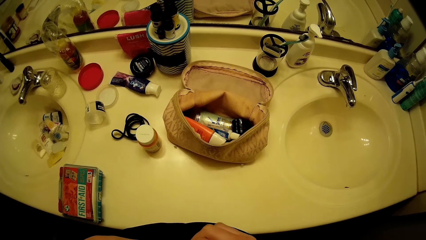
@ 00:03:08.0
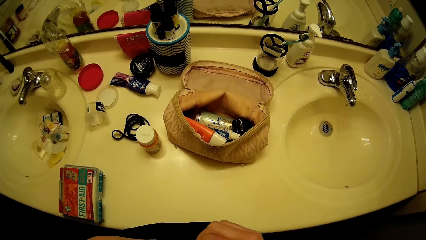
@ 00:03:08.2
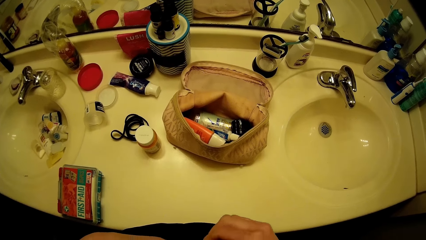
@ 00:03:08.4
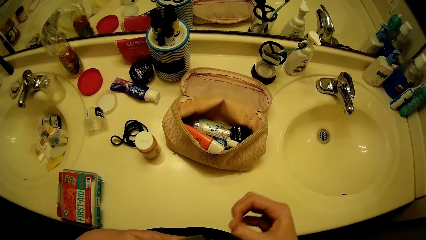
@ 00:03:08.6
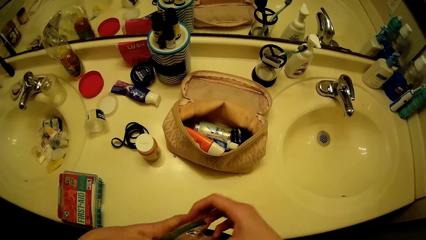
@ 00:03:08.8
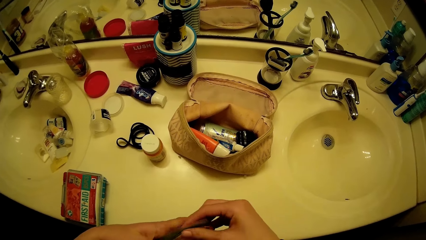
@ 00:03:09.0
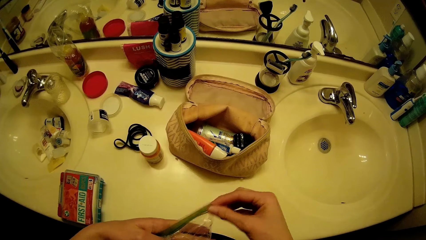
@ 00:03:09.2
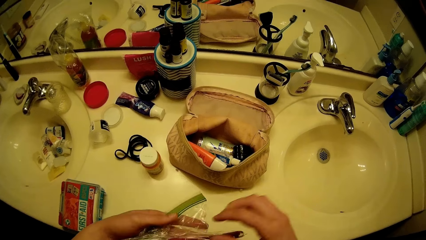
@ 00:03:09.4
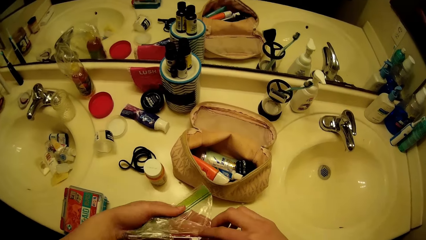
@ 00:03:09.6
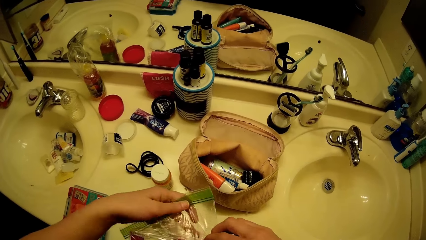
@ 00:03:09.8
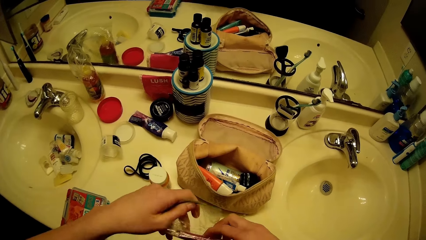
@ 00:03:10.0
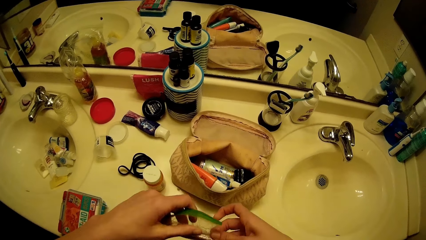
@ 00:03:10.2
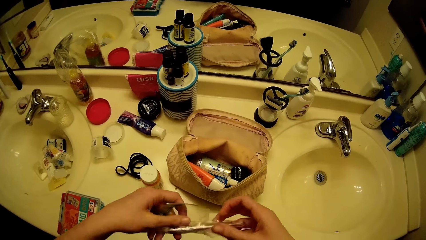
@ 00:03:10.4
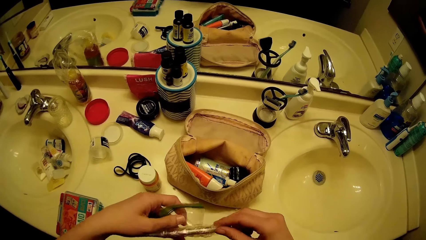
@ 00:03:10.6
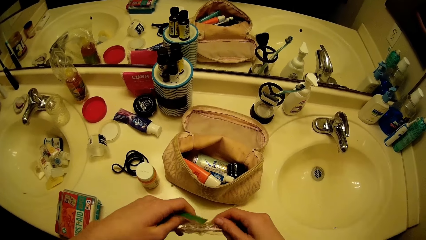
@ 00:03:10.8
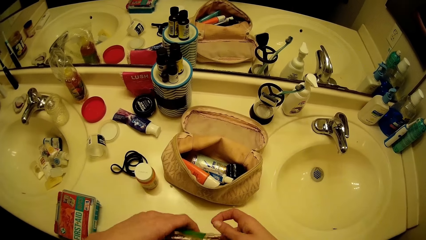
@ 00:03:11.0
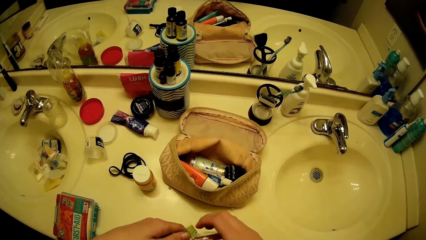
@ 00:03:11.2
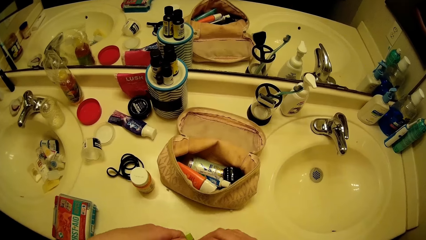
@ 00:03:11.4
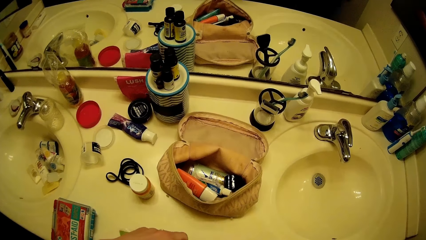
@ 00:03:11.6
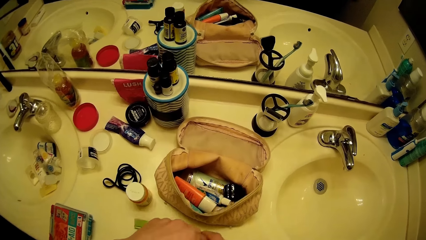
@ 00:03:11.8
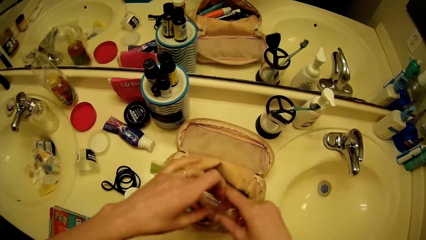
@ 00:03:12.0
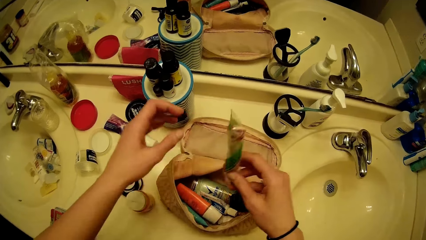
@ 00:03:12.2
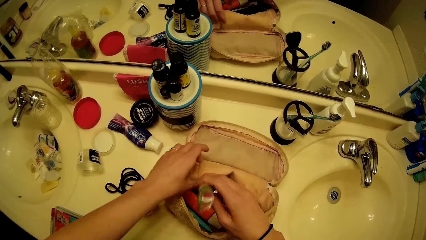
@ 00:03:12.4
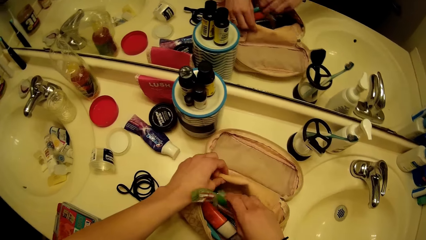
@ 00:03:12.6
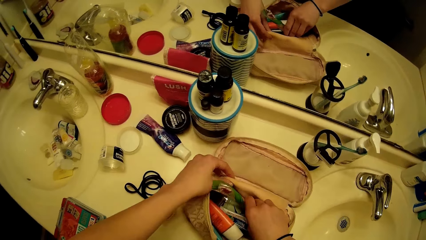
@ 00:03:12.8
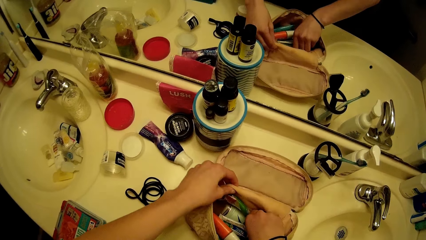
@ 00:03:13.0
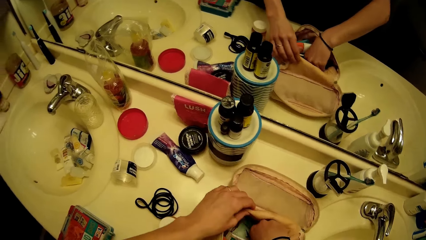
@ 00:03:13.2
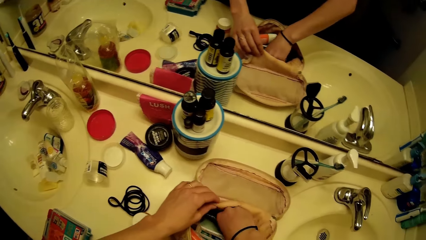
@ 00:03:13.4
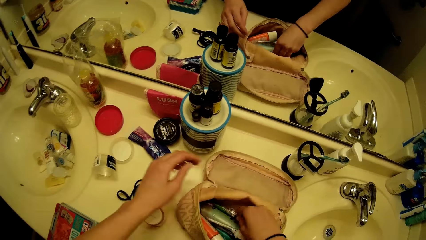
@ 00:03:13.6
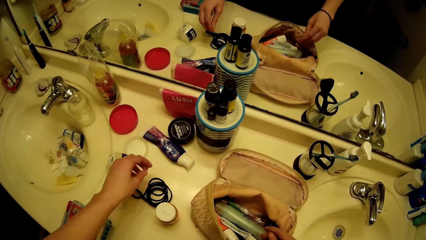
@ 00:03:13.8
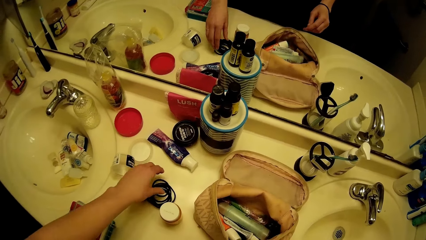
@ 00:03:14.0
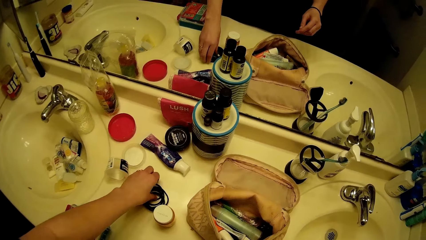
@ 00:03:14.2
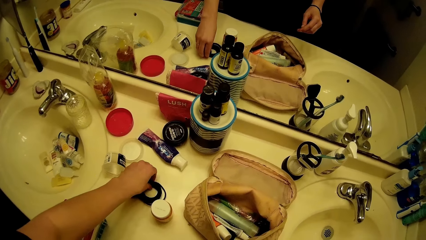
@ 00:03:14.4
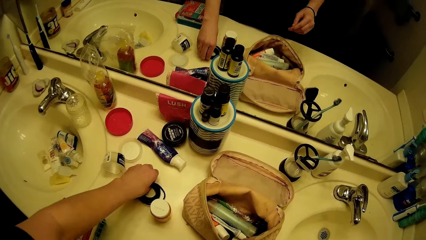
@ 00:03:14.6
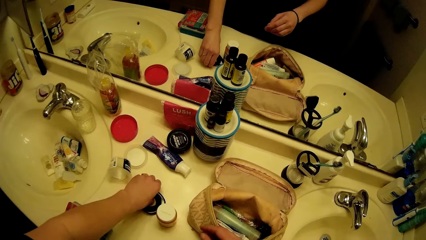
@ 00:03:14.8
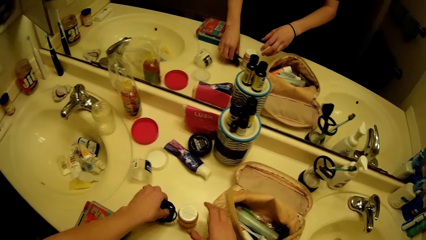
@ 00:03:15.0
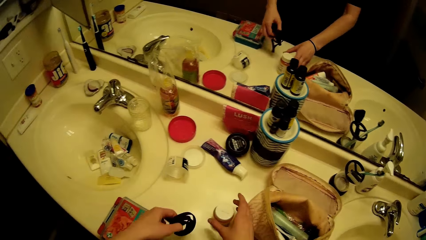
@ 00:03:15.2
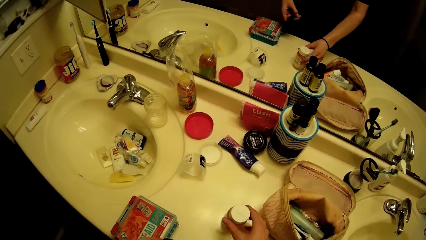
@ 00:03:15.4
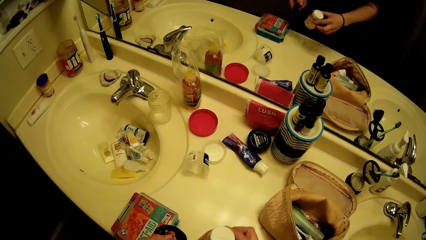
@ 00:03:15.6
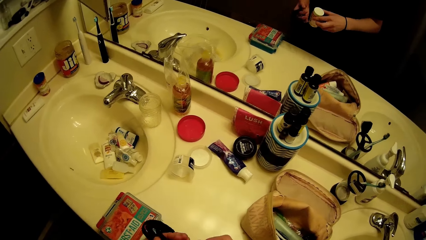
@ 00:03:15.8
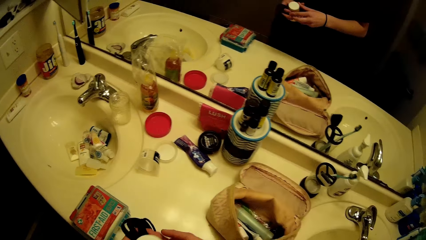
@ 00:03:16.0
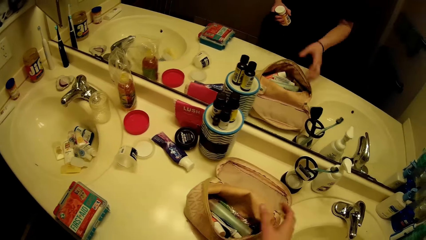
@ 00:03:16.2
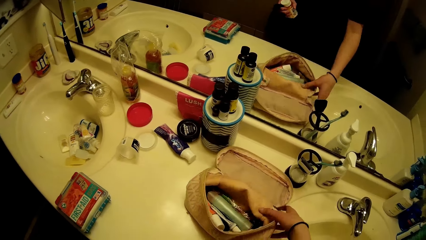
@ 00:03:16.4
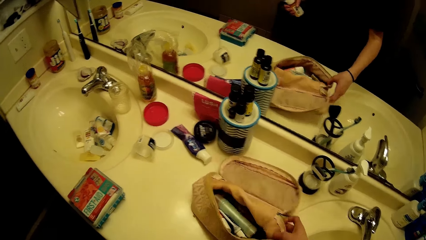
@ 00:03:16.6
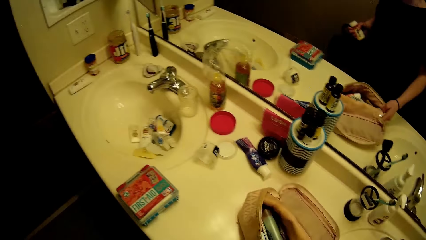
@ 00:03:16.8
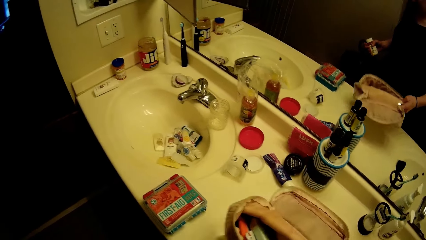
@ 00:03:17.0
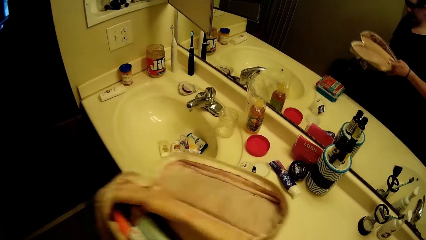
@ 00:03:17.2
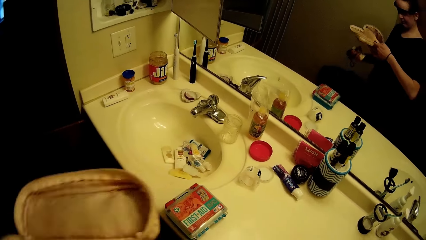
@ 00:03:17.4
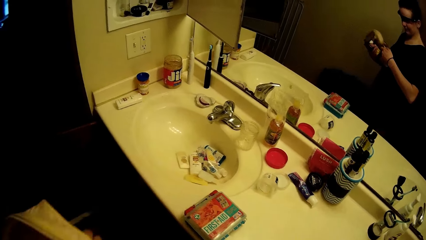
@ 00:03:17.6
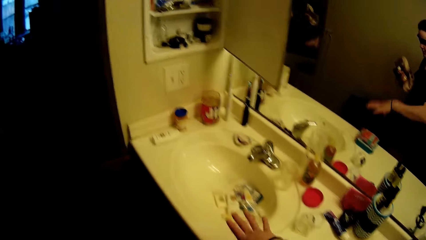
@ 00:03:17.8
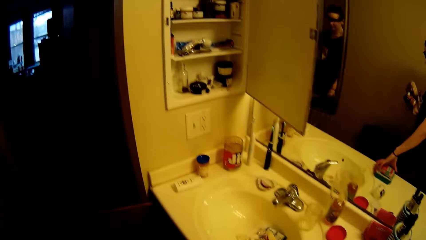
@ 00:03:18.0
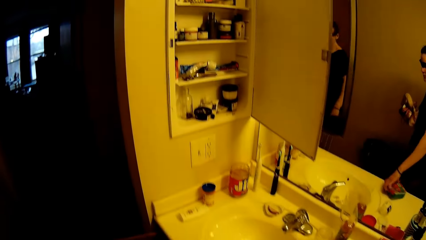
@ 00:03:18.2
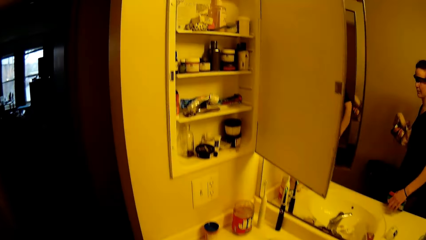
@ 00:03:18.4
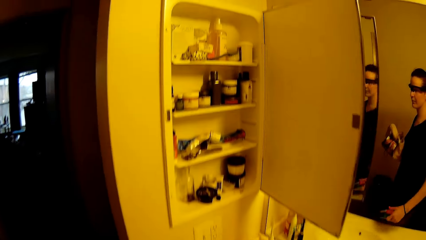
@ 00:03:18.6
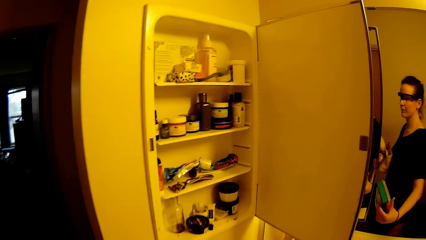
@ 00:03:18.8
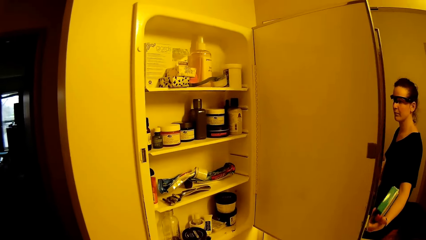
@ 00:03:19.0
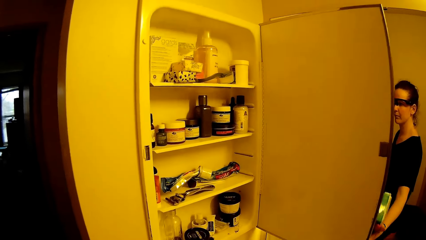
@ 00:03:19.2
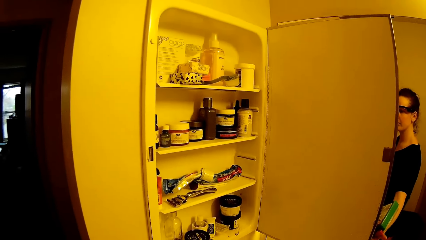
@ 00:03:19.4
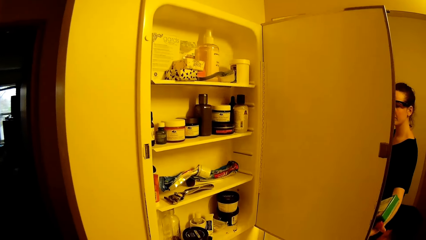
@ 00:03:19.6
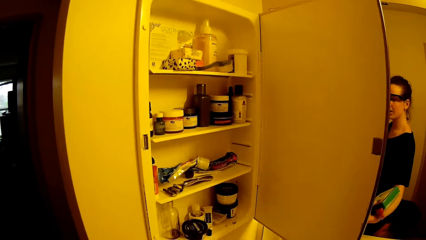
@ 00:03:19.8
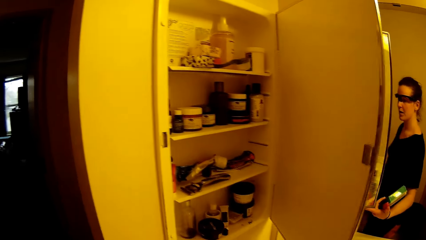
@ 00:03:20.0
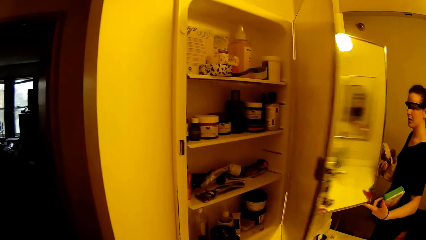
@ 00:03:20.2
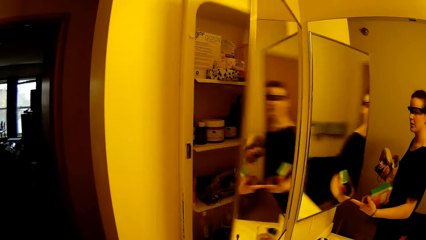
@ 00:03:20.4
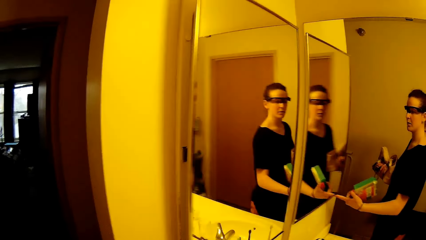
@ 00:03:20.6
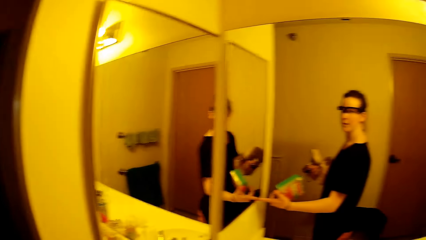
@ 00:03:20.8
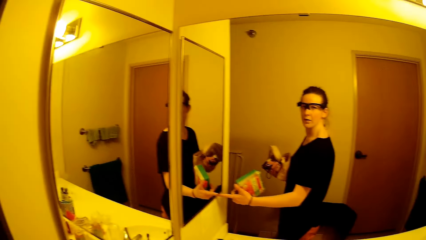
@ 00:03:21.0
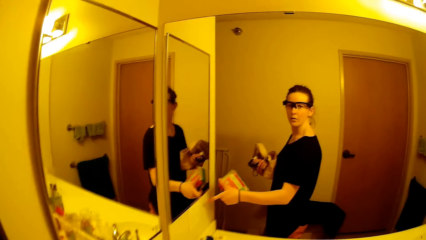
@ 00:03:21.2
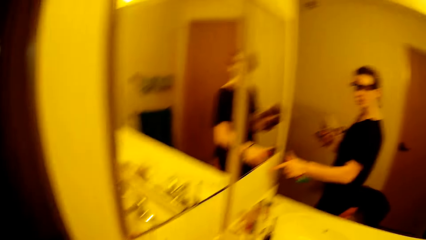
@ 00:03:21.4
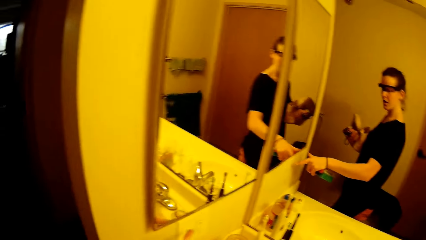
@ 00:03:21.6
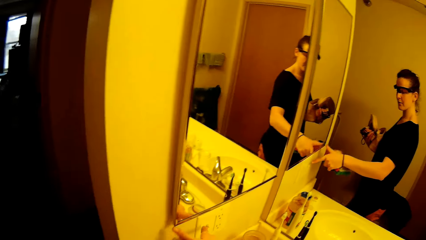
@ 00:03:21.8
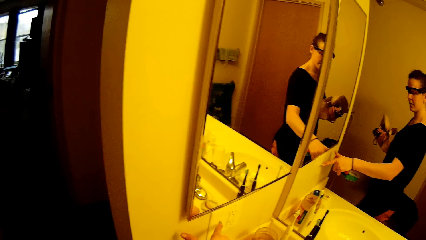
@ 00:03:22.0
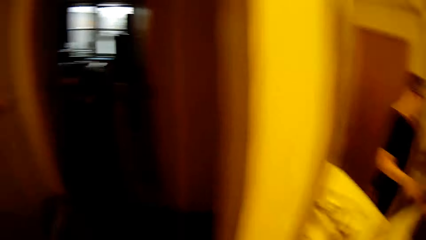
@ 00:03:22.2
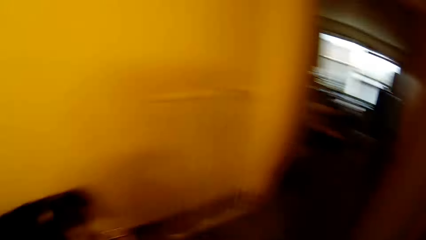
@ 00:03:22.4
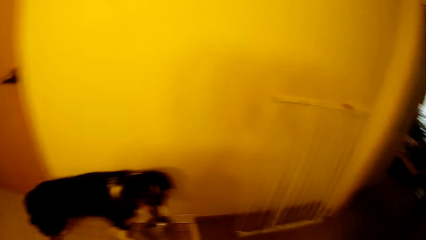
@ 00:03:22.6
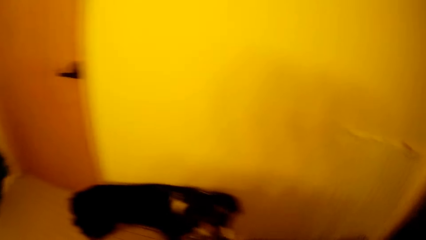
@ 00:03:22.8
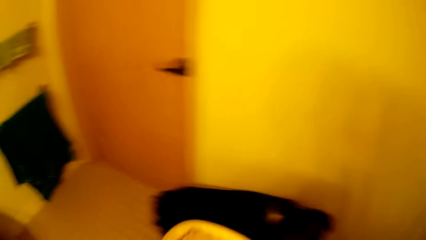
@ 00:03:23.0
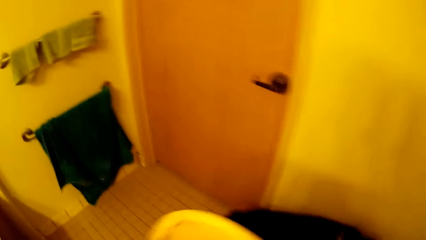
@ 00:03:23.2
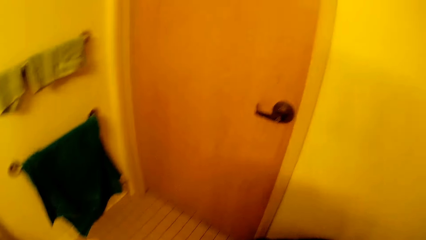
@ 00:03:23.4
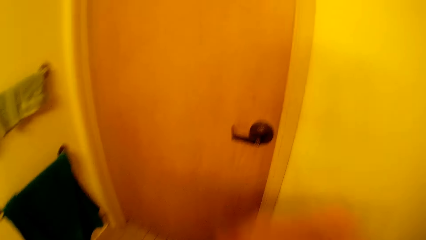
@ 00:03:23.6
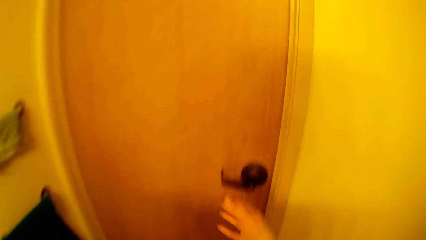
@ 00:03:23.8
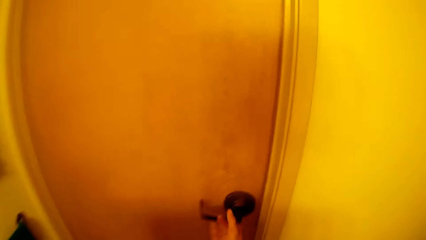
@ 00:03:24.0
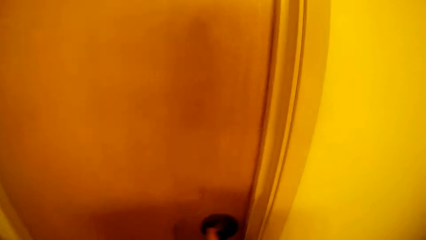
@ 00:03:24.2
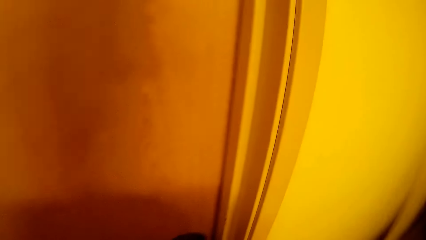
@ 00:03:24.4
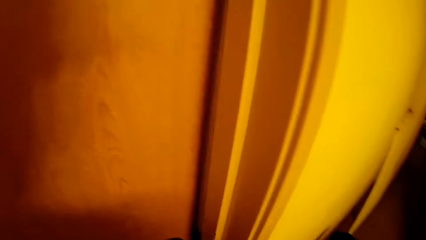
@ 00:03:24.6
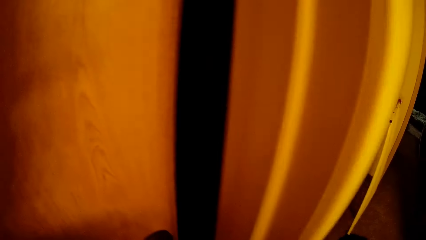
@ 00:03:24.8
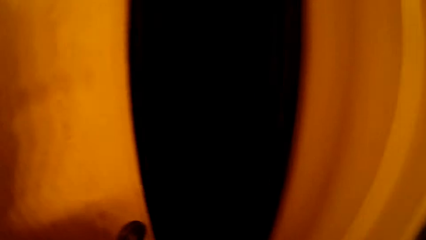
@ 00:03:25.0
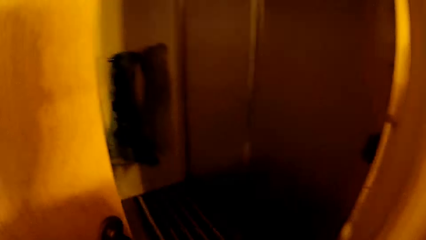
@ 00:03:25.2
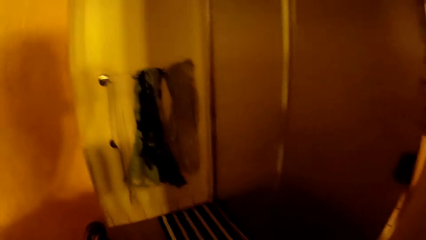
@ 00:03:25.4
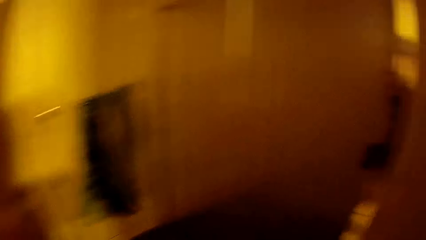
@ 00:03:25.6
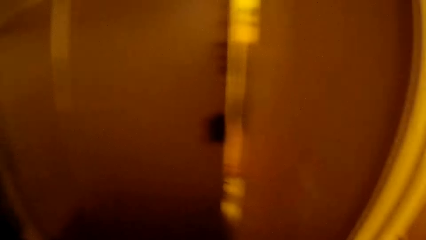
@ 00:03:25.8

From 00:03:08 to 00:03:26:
The camera wearer puts a tooth brush in a pouch. They put the zip bag in the bag on the bathroom sink. They pick up a rope from the bathroom sink. They pick up a small plastic container on the bathroom sink. They pick up the bag on the bathroom sink. They pick a first aid kit. They close the cupboard. They turn around. They open a door.
